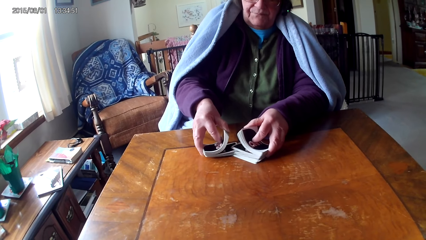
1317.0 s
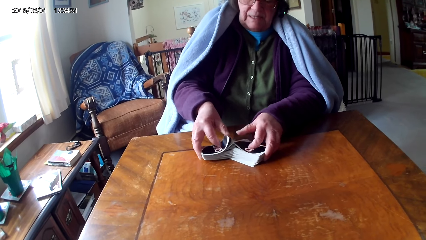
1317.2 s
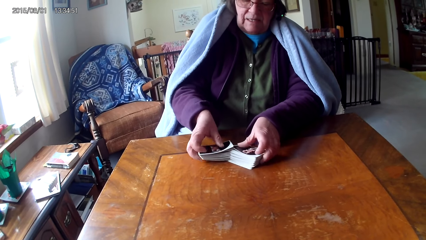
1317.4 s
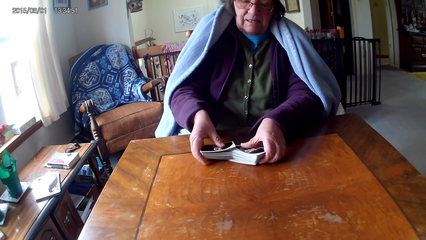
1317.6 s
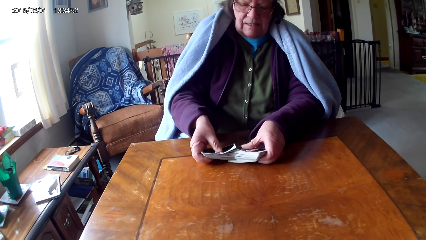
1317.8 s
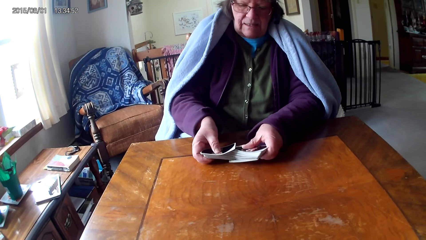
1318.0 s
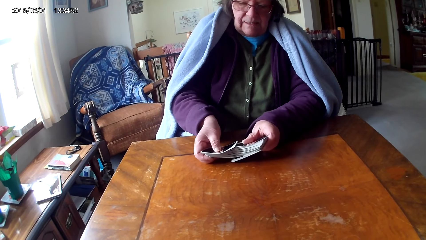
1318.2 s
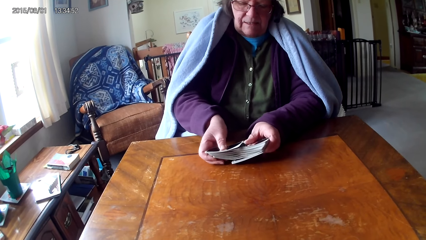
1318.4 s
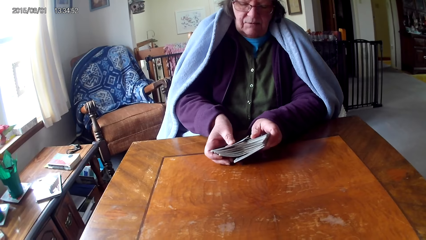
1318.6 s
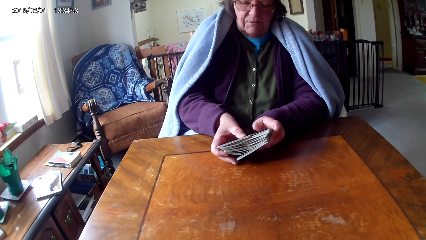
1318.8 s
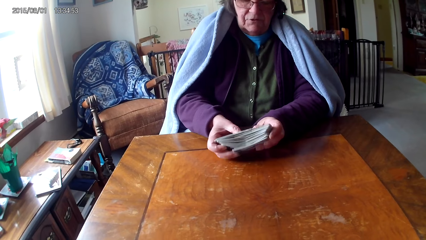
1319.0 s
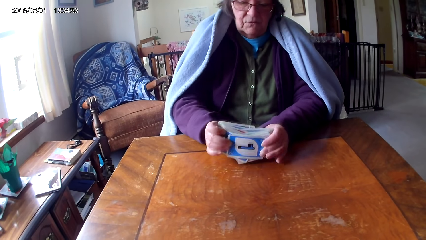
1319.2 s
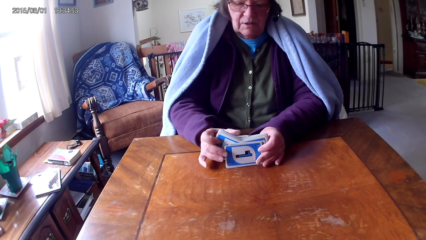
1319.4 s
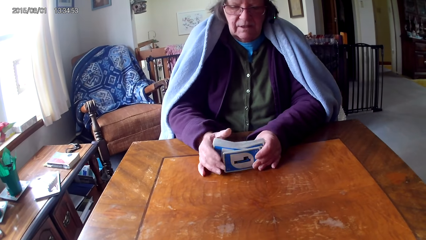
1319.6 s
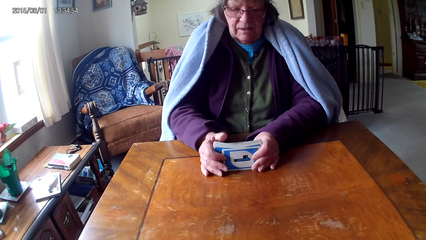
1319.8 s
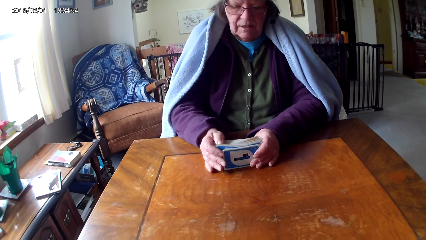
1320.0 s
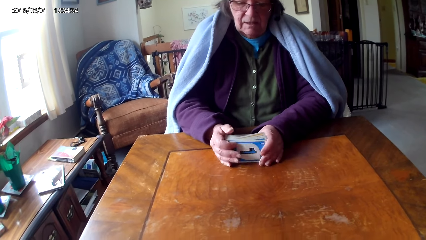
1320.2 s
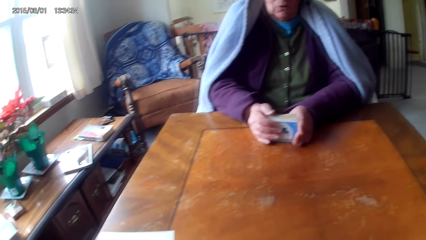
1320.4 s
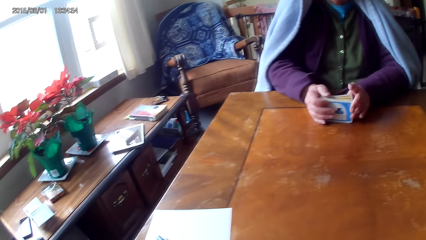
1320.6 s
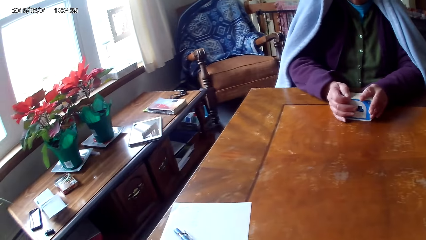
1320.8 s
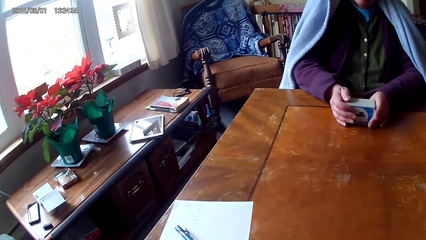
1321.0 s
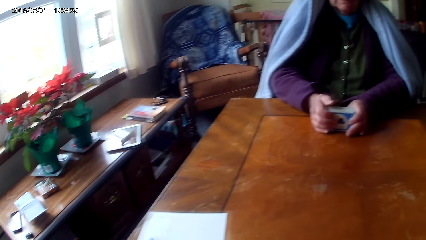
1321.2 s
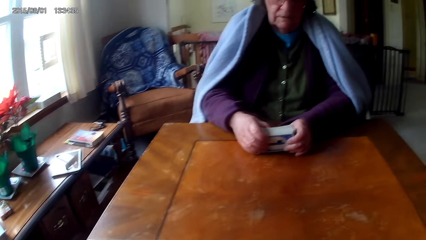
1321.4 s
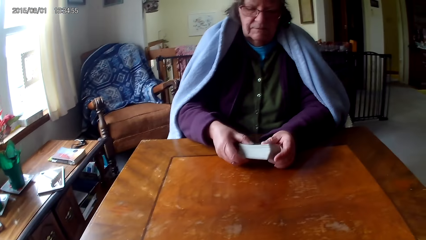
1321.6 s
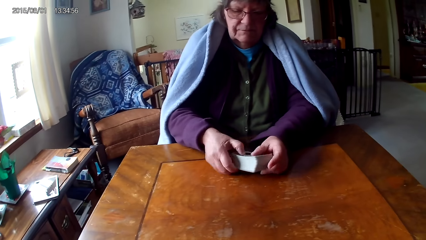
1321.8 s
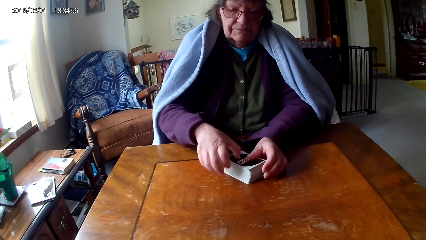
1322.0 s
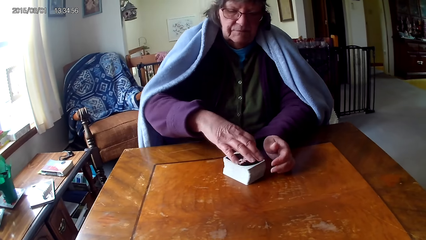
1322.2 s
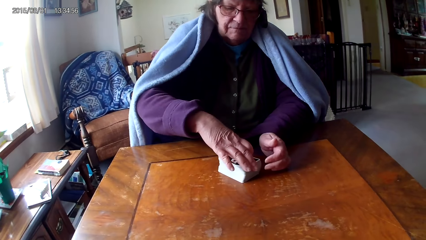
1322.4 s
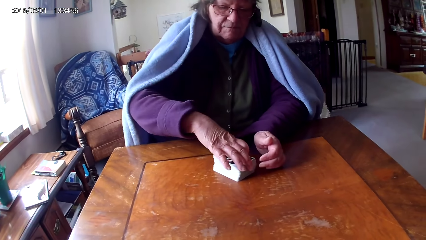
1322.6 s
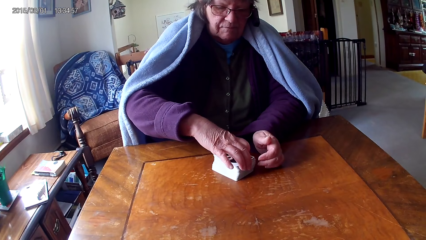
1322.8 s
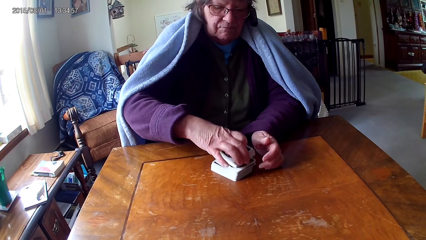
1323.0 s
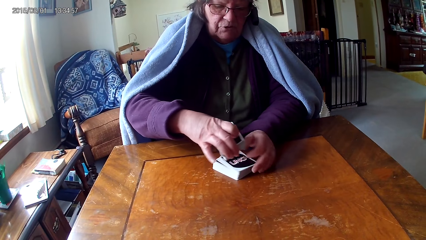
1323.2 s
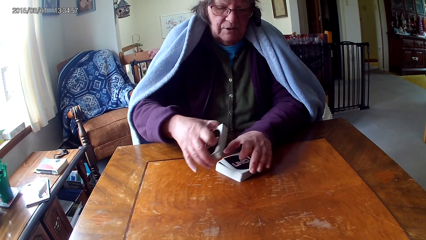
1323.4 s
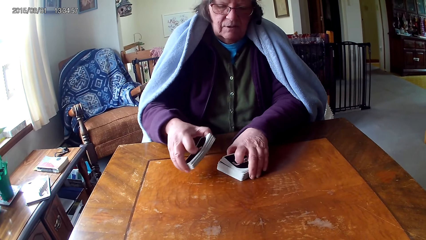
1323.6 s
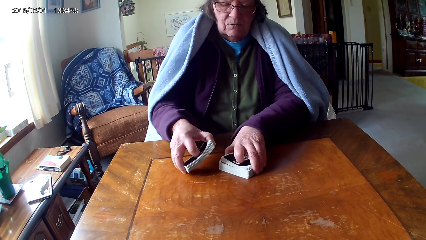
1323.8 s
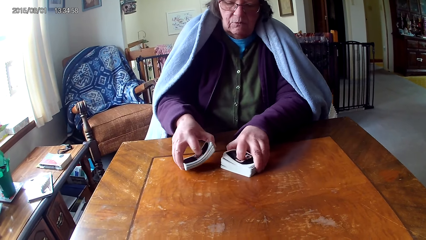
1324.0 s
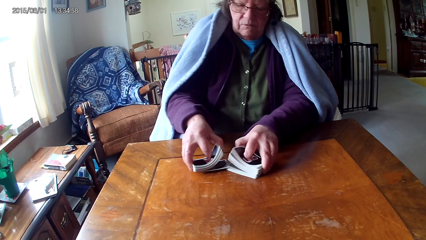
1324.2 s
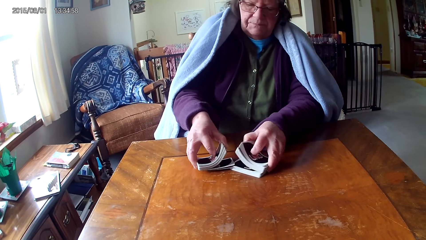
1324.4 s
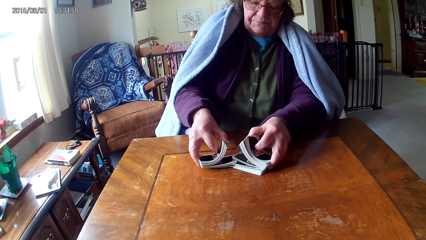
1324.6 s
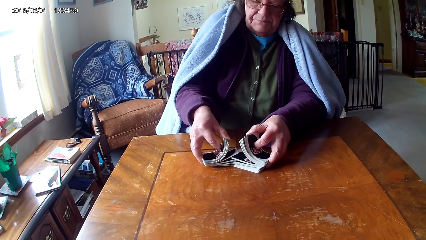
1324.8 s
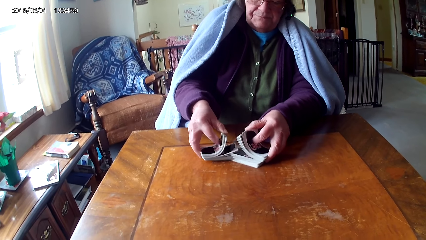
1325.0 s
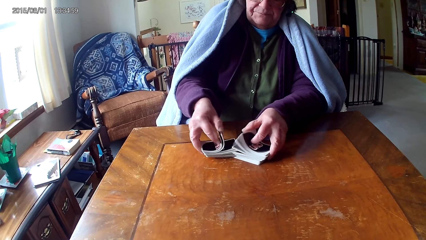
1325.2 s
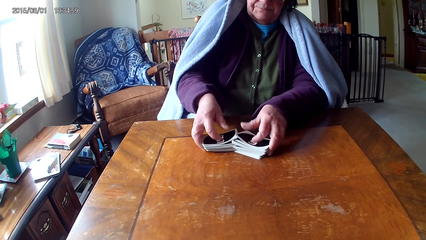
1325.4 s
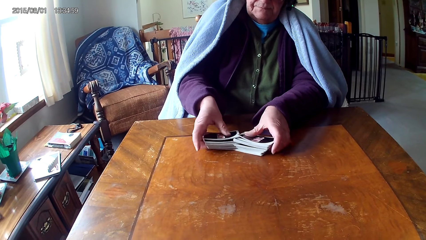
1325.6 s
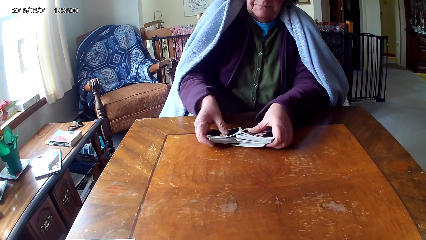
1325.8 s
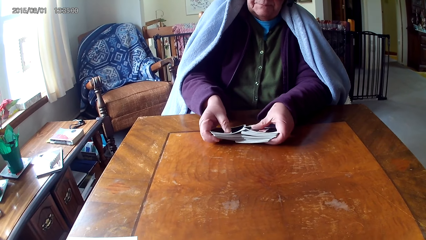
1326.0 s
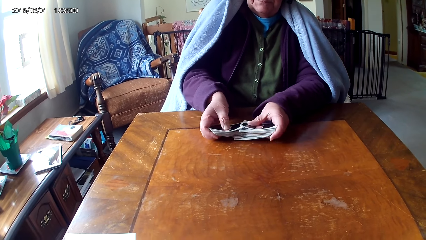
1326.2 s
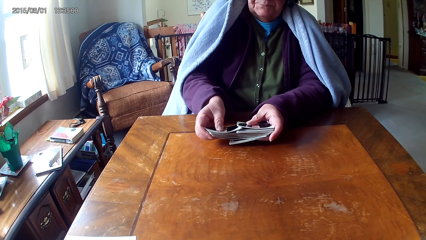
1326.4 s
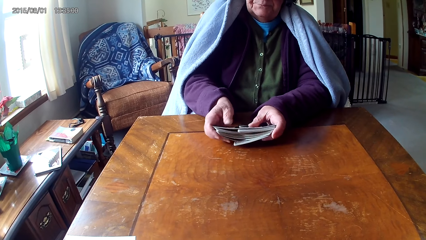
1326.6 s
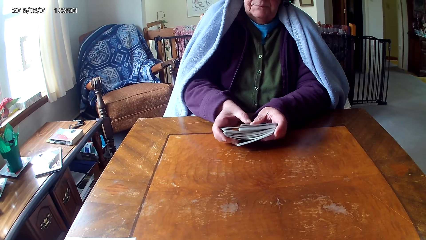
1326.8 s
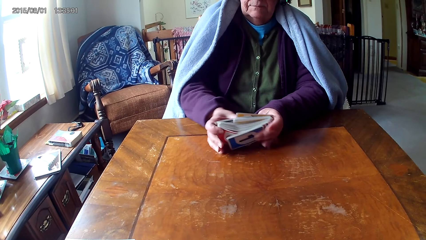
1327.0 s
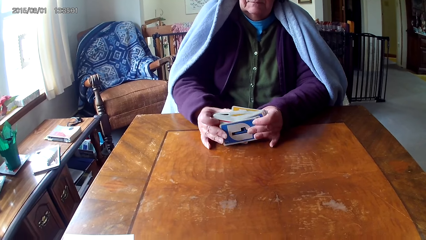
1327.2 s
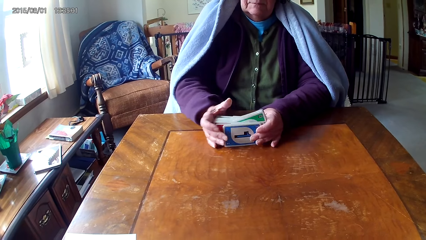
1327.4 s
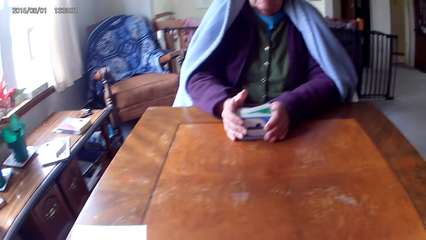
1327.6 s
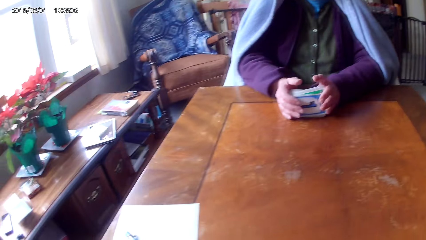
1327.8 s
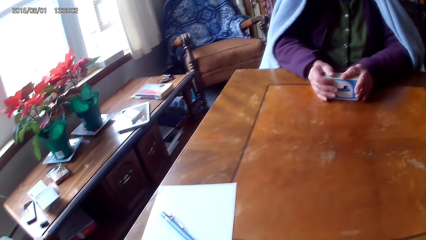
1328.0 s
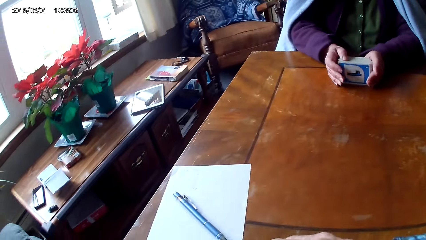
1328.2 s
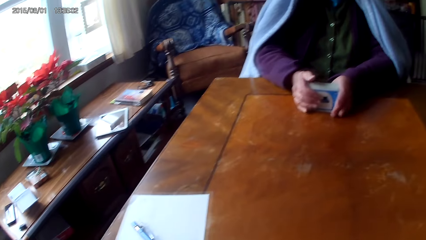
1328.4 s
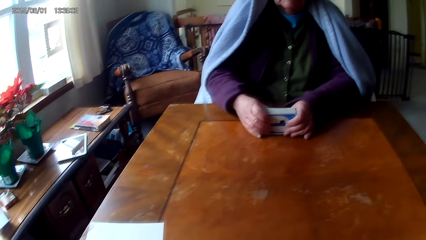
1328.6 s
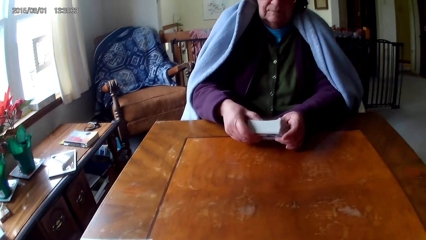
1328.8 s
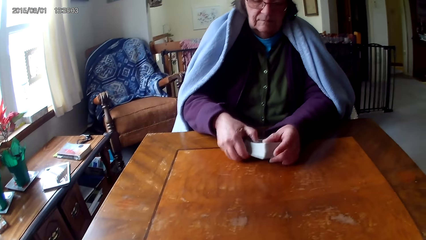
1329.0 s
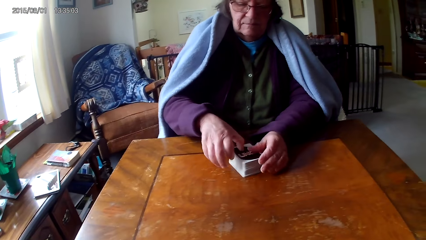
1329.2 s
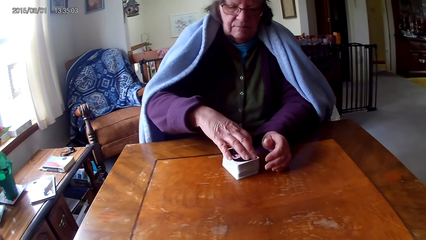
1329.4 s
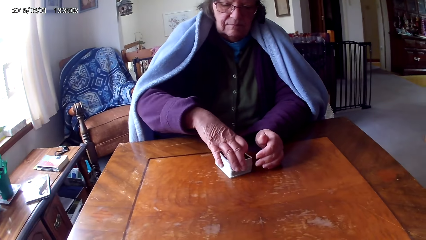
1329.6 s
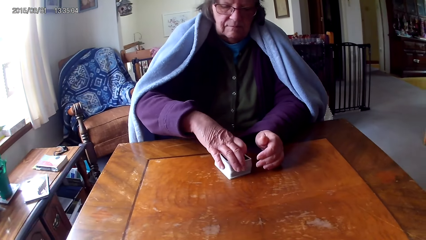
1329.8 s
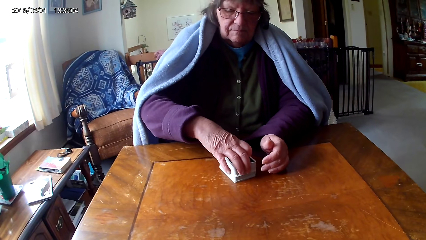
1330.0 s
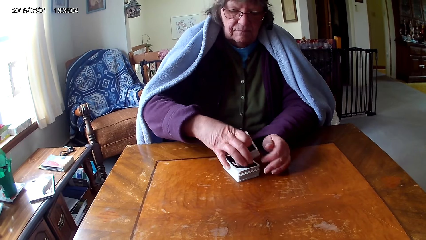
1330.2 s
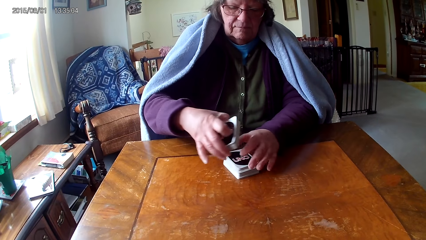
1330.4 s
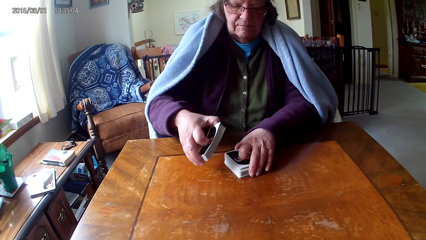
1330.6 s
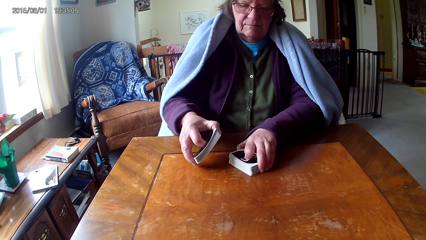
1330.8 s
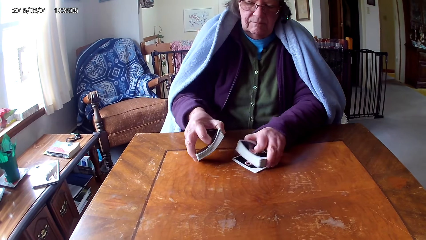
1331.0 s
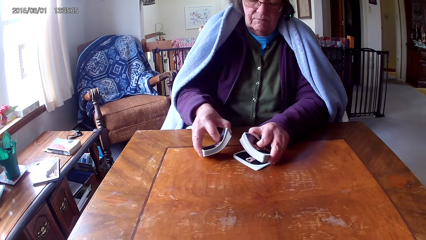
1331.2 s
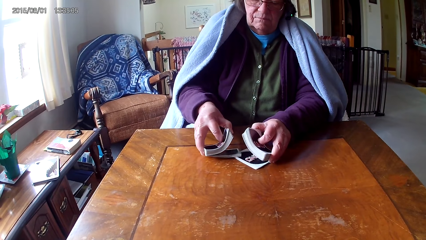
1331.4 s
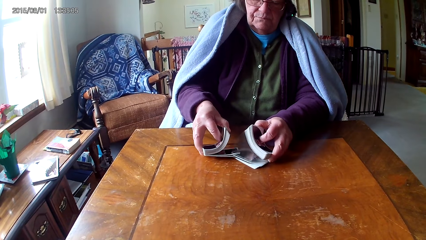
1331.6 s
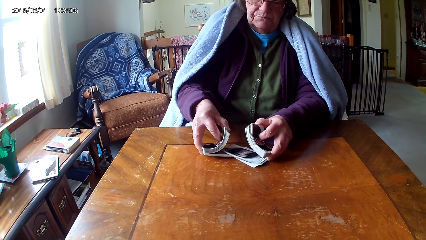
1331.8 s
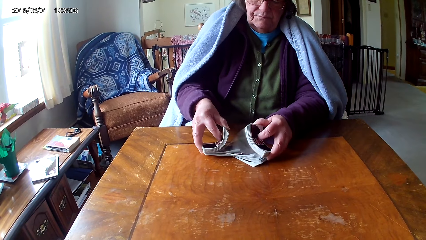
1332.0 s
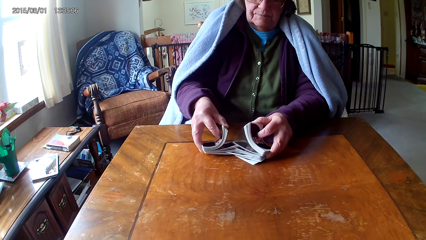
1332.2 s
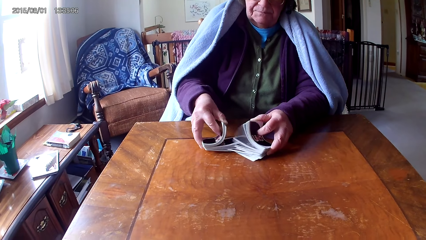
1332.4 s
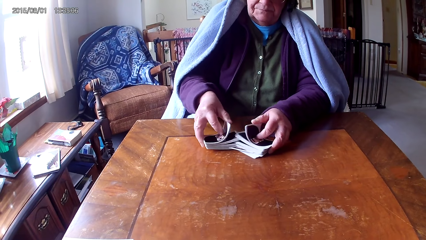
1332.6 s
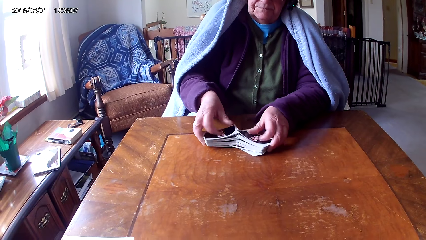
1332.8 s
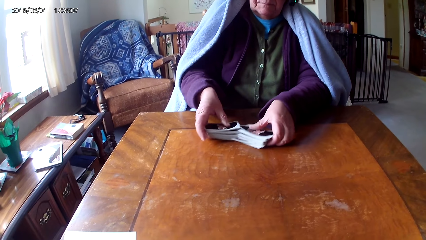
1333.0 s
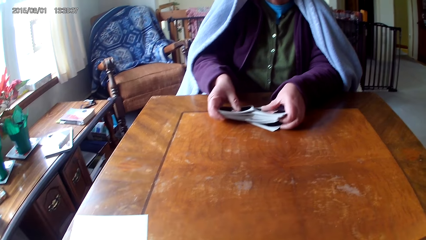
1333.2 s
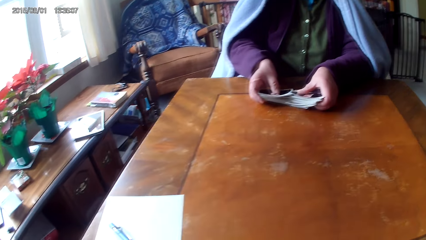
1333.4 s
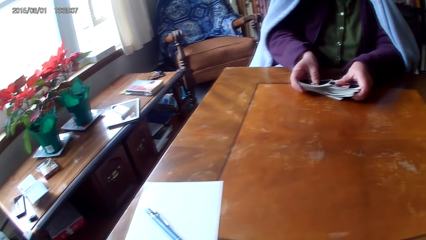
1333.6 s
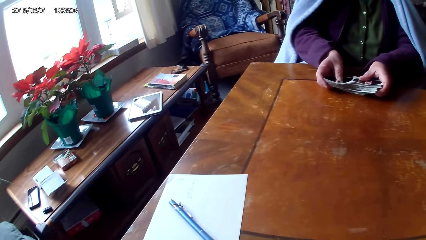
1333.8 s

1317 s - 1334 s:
A woman sorts cards on a table with hands, puts the cards together, puts the cards on the table, puts down the cards on the table, picks the cards on the table, sorts the cards on the table with hands, puts the cards together, picks the cards on the table, and sorts the cards on the table with hands.
